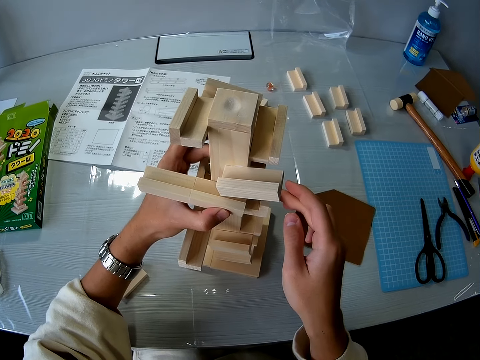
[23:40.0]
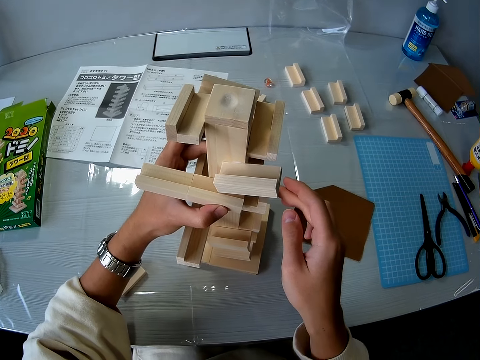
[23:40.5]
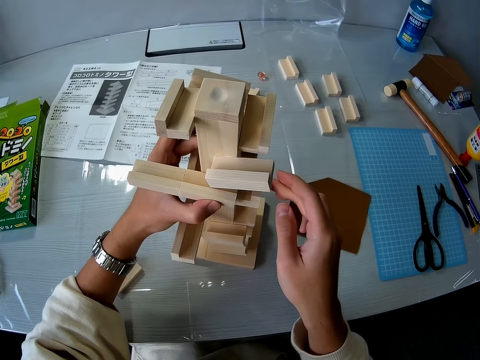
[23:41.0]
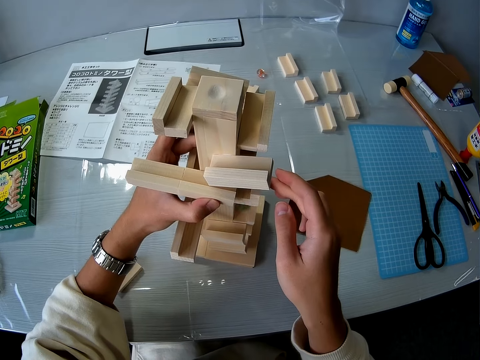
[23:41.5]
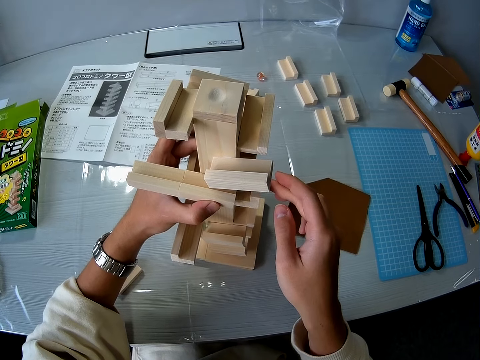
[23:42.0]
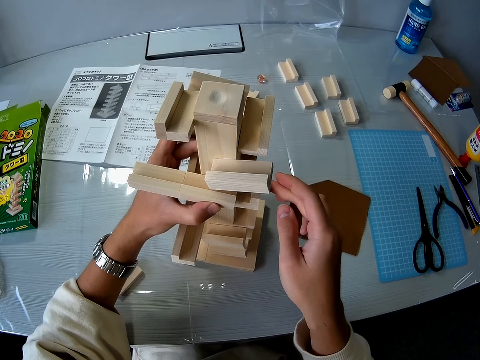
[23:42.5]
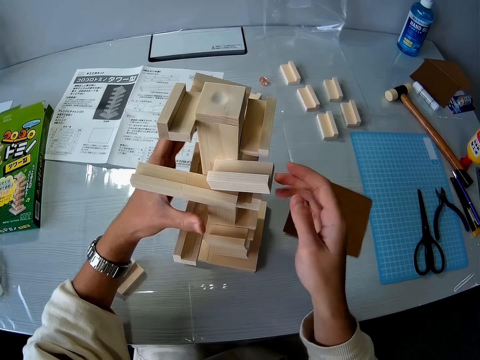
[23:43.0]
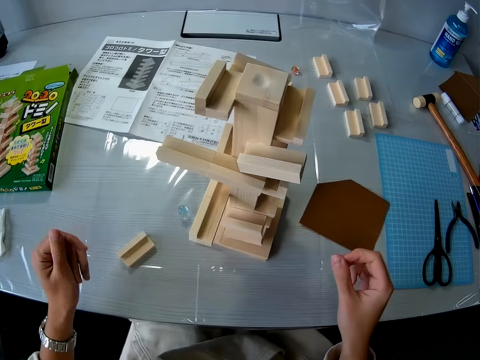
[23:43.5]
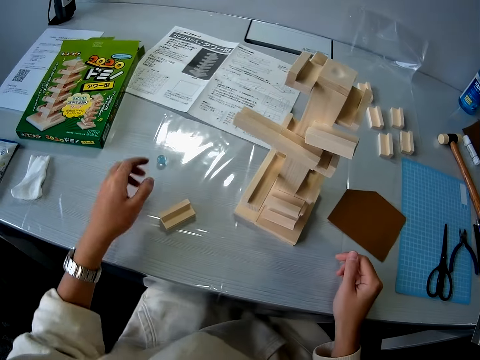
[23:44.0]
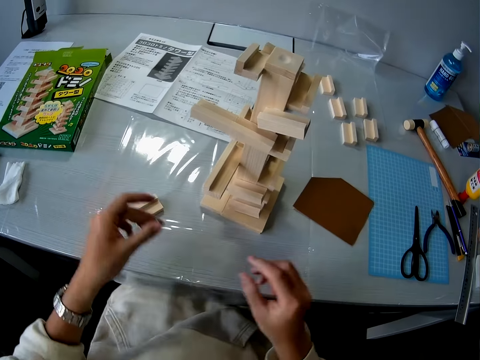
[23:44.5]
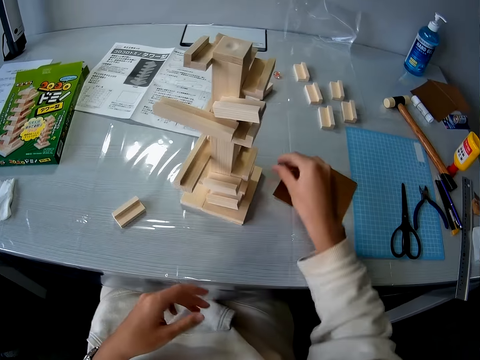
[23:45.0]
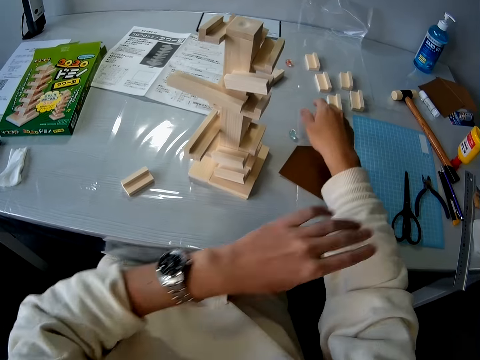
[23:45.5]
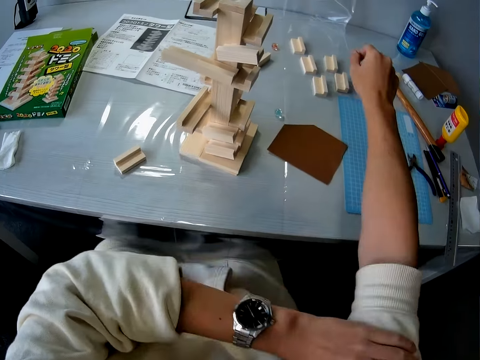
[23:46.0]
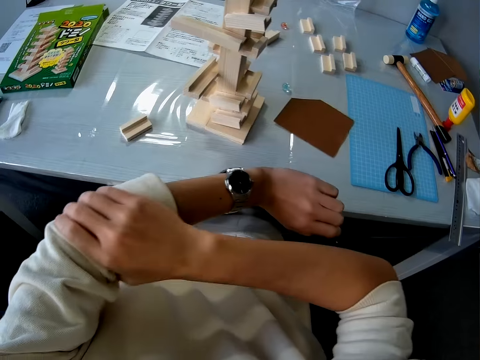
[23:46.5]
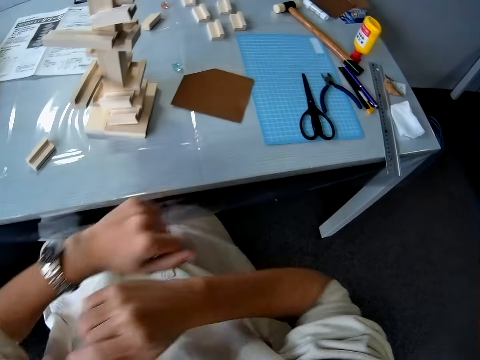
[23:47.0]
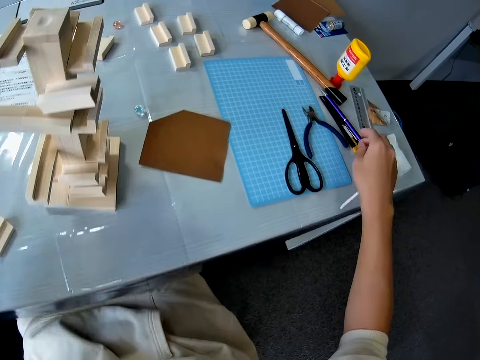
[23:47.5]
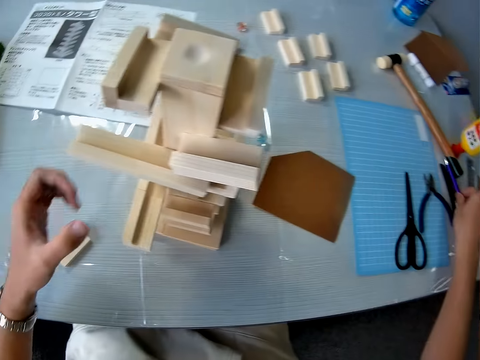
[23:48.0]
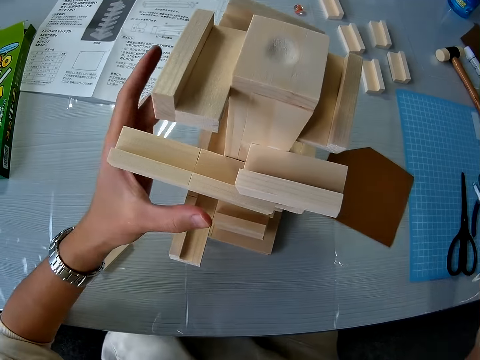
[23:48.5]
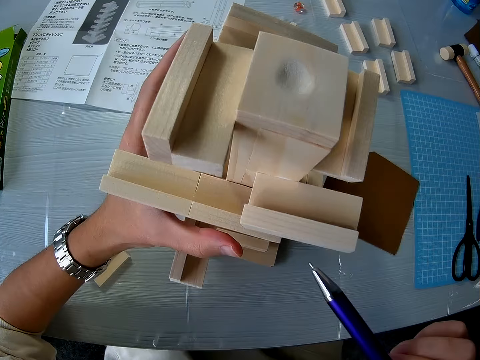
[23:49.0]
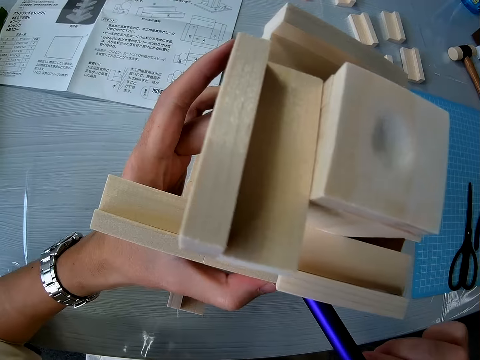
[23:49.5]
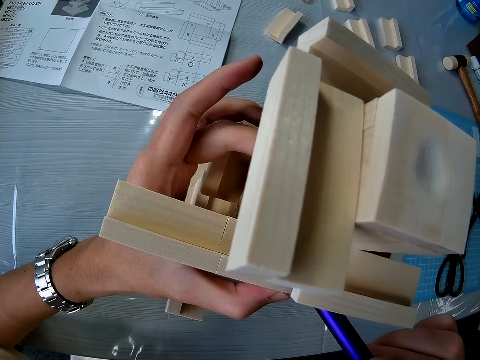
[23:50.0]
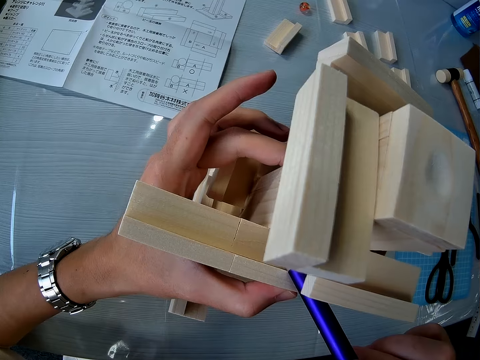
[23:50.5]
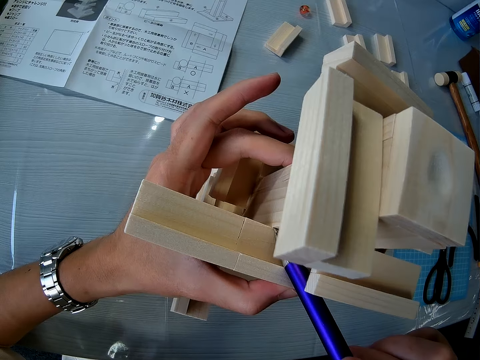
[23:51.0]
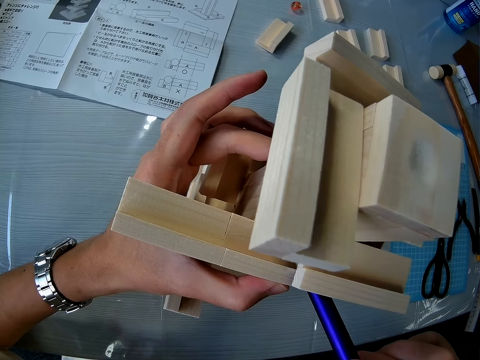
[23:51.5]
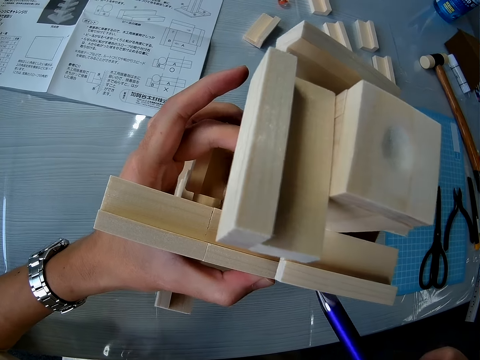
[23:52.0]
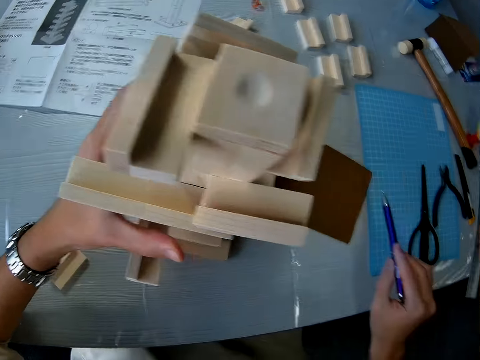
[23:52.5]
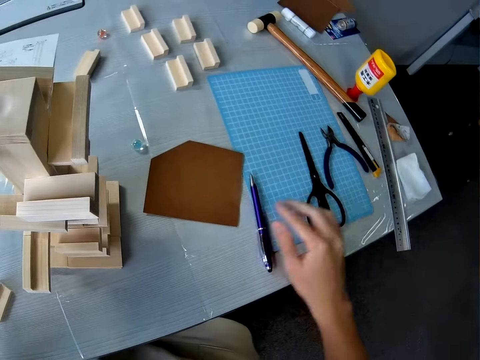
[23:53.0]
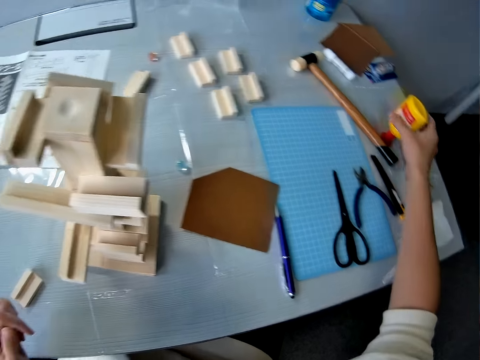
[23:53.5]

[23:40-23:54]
The camera wearer lifts hands. He picks up the glass ball from the table. He transfers the glass ball from his left hand to his right hand. He drops the glass ball on the table. He adjusts his right sleeve with his left hand. He rolls up a sweater. He adjusts his left sleeve with his right hand. He picks up a pen from the table. He holds a marble maze pyramid or wooden model. He marks the wooden model with the pen. He drops the pen on the table.

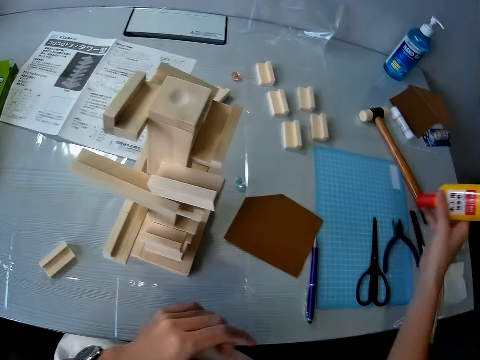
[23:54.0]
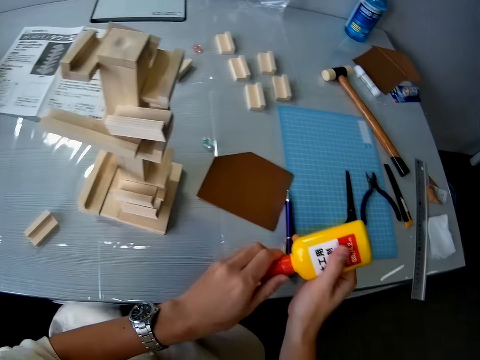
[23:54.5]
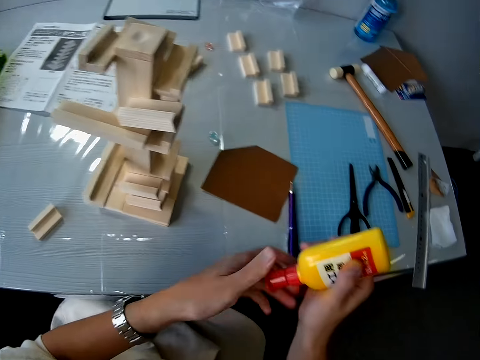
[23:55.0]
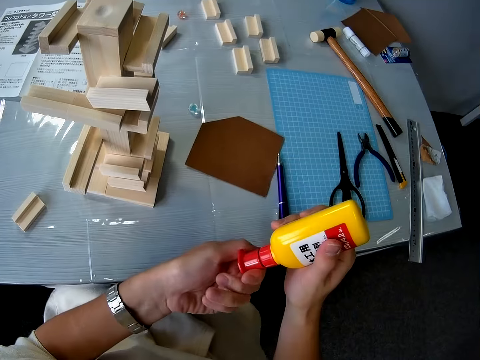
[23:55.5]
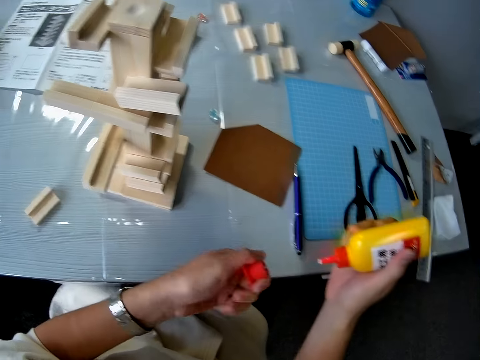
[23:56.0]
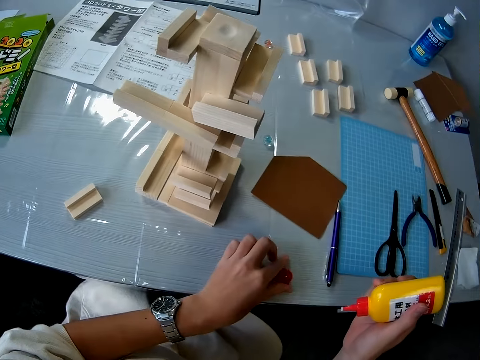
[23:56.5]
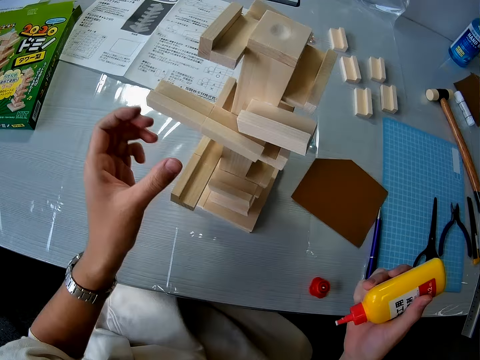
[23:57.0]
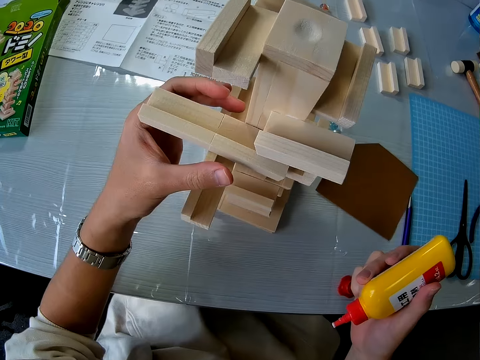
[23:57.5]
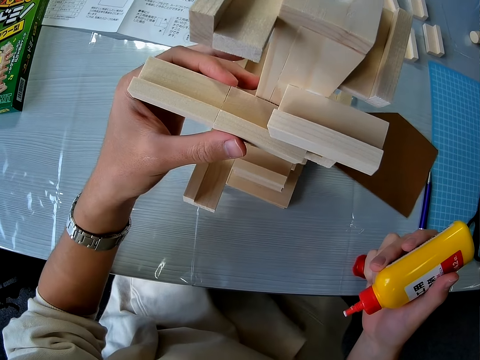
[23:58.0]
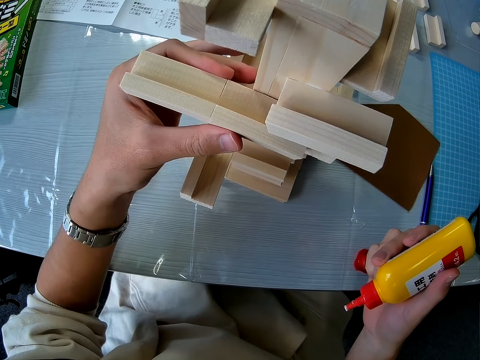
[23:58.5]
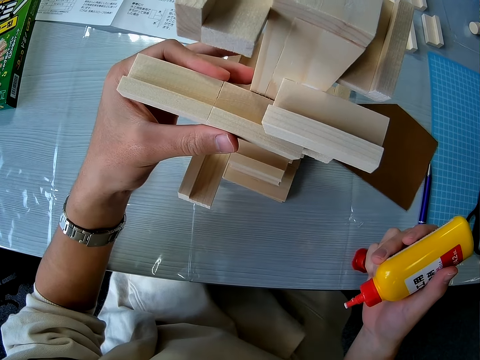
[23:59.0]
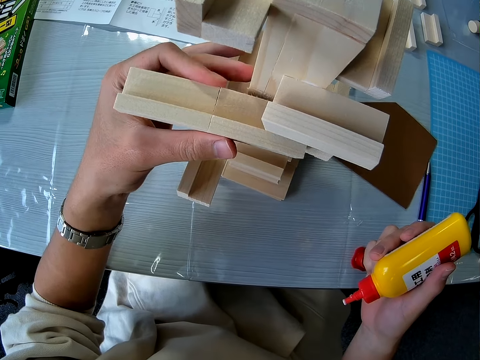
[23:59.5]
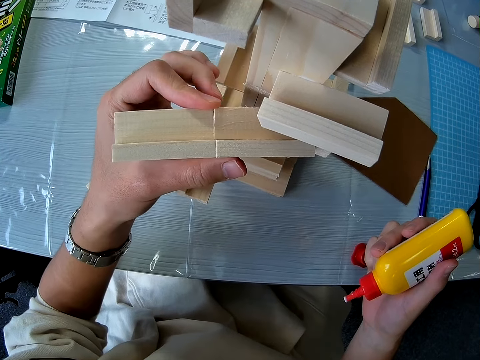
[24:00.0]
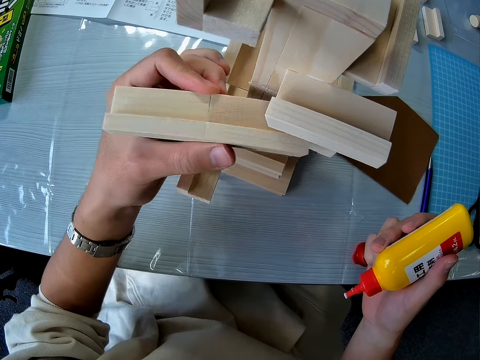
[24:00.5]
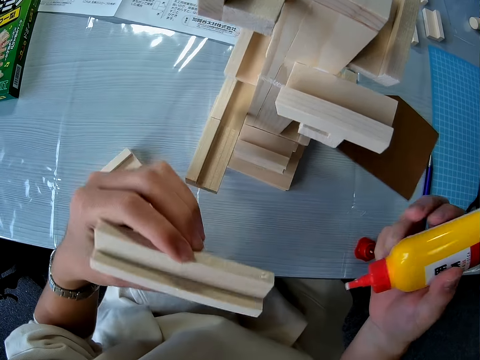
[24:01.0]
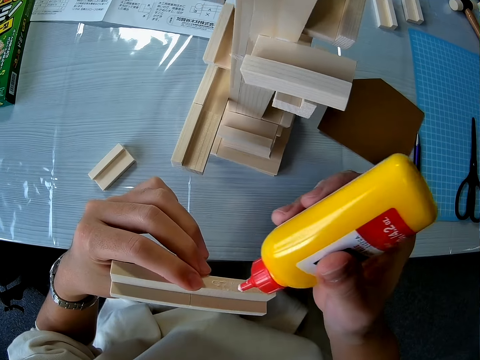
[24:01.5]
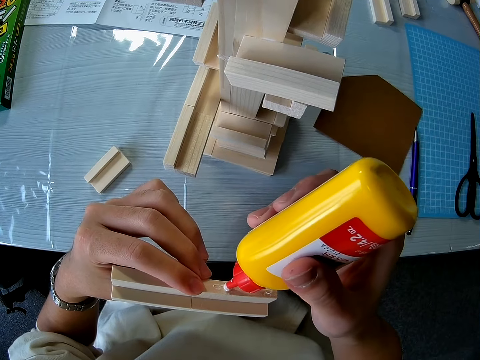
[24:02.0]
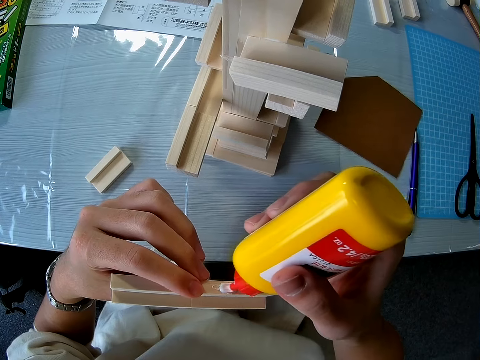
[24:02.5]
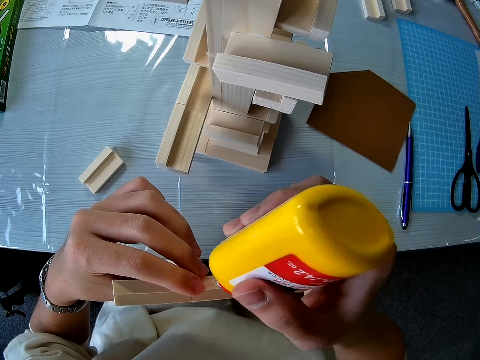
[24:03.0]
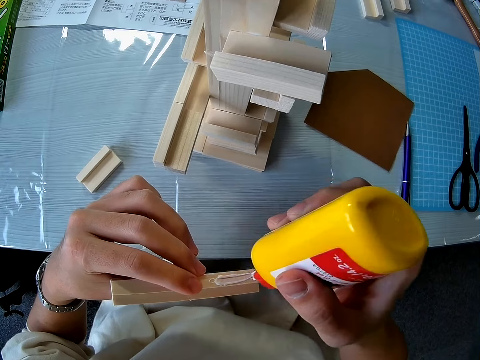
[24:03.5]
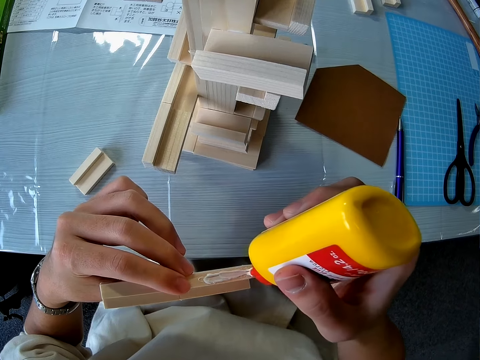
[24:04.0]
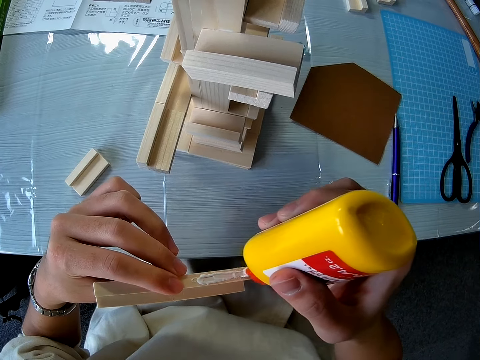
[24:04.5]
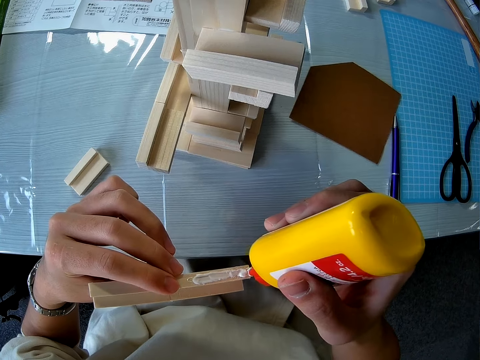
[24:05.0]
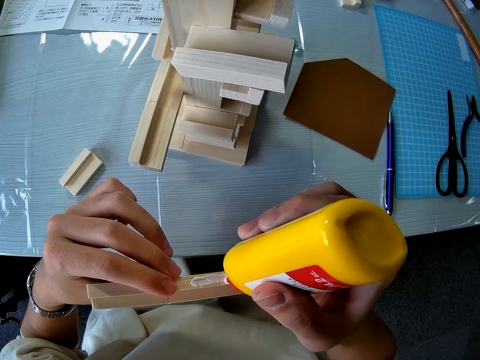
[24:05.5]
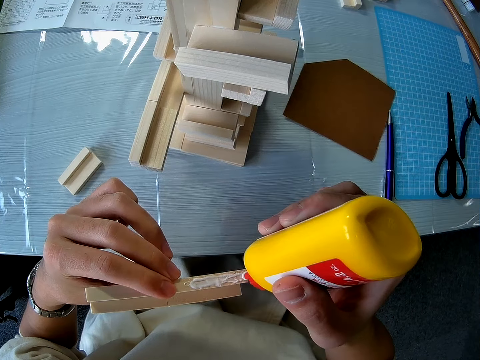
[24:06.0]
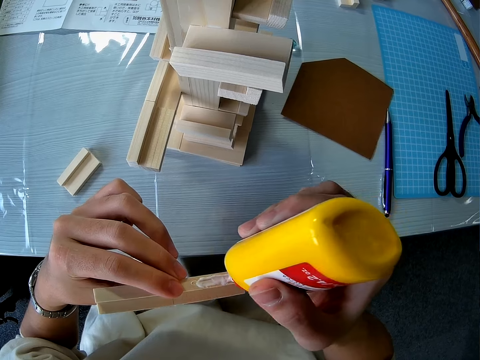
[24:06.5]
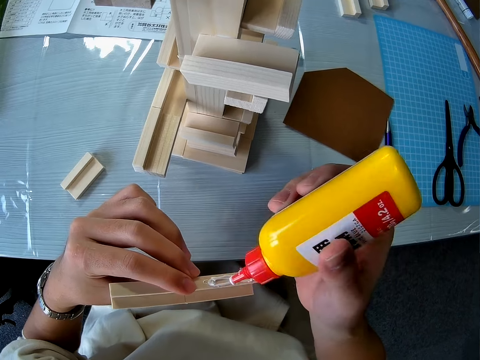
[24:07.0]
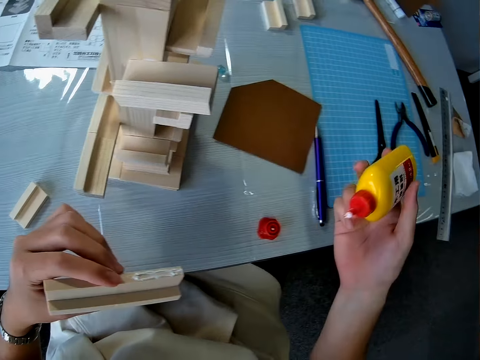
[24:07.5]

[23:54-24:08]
The camera wearer picks up a glue bottle from the table. He opens the glue bottle. He drops the glue bottle cover on the table. He removes the wooden piece from the wooden model or marble maze pyramid with his left hand. He holds the marble maze pyramid. He applies the glue on the wooden piece.
